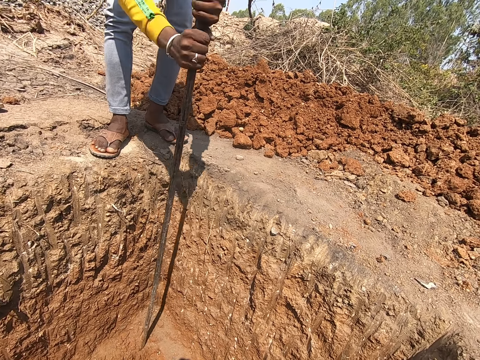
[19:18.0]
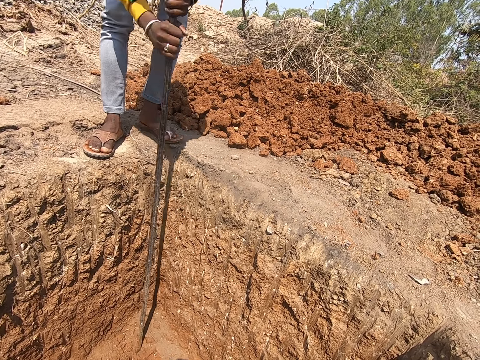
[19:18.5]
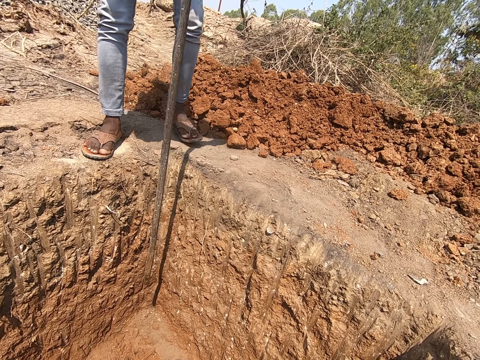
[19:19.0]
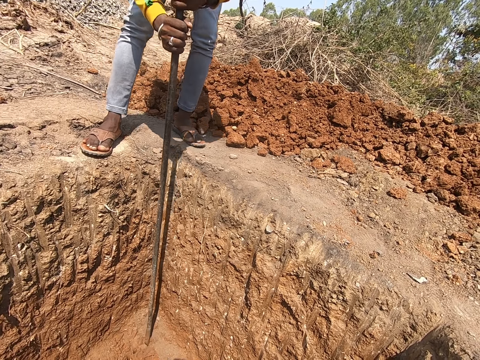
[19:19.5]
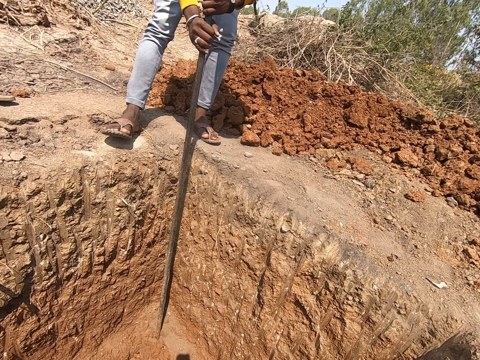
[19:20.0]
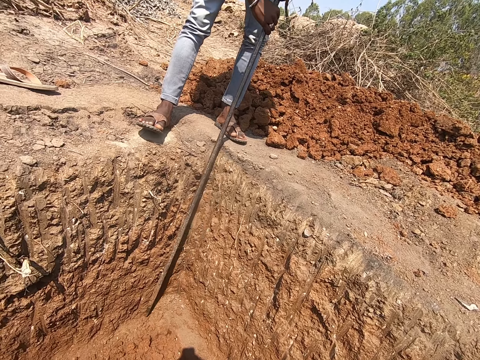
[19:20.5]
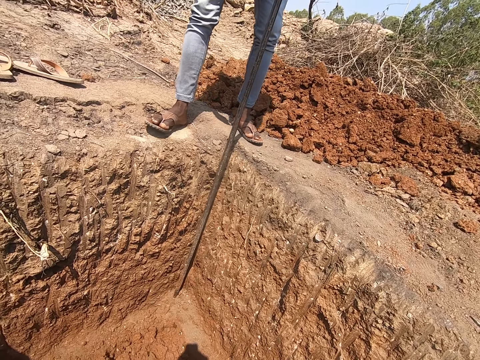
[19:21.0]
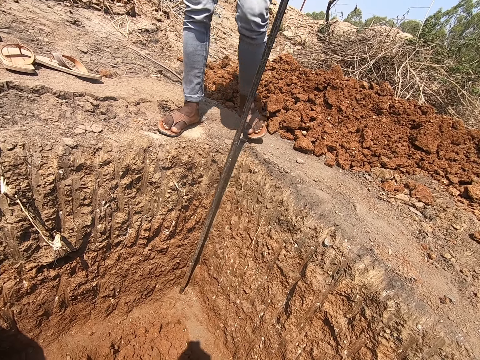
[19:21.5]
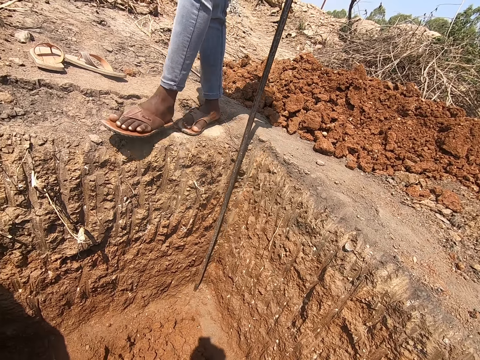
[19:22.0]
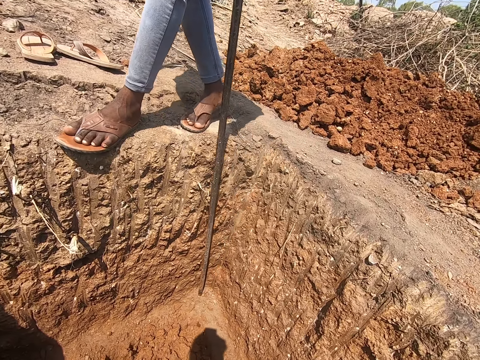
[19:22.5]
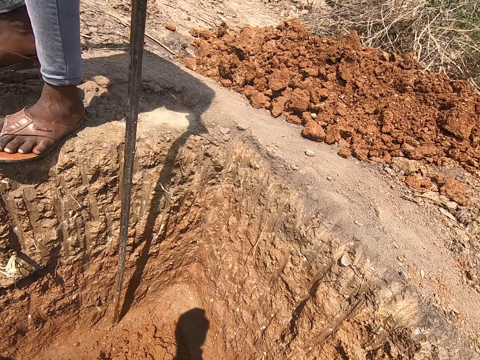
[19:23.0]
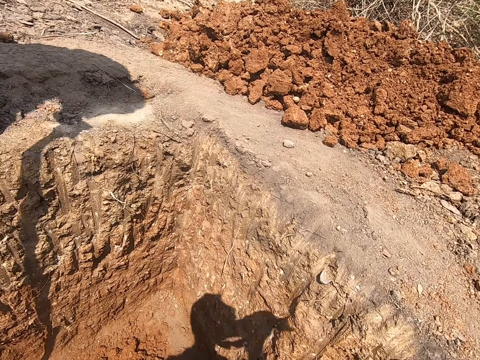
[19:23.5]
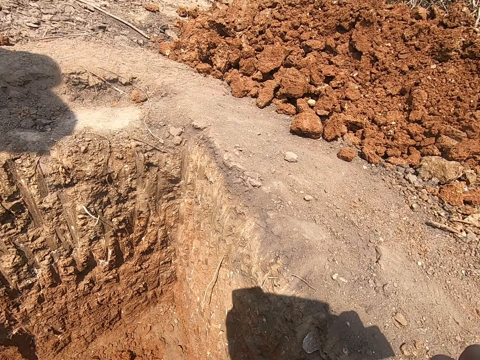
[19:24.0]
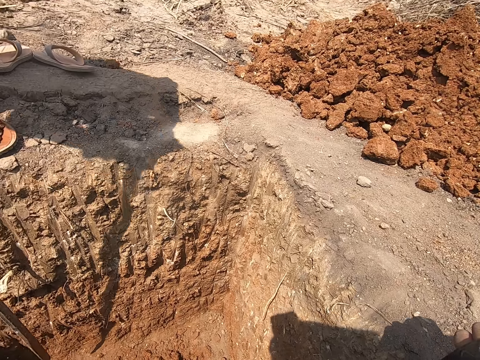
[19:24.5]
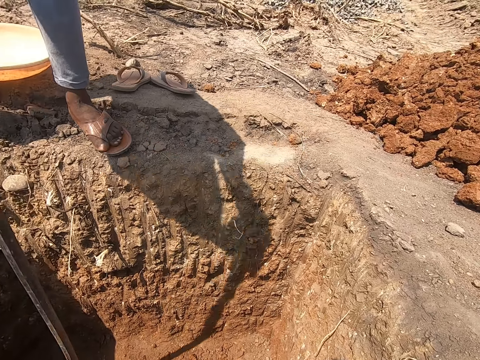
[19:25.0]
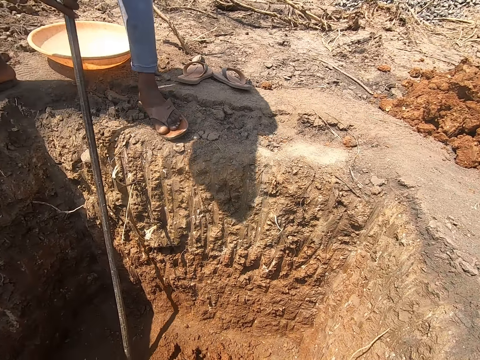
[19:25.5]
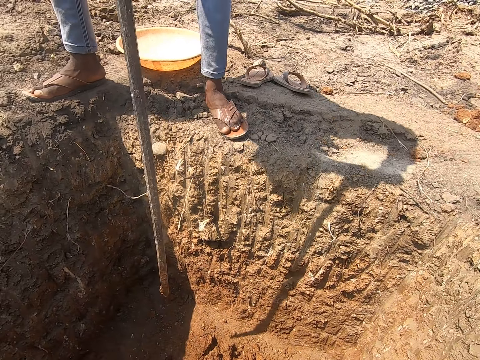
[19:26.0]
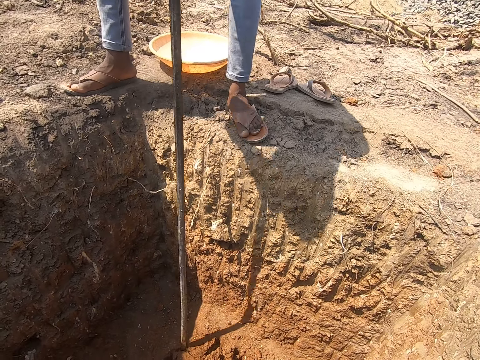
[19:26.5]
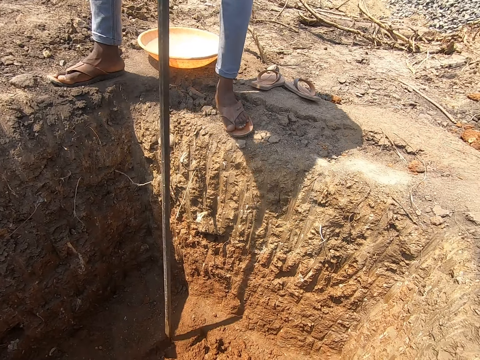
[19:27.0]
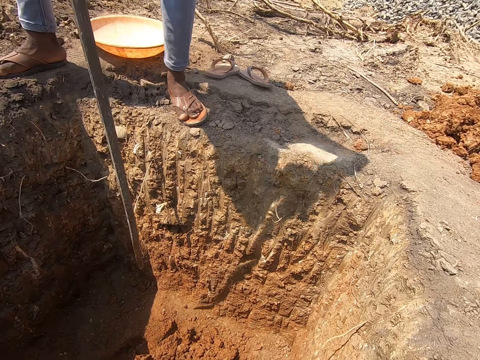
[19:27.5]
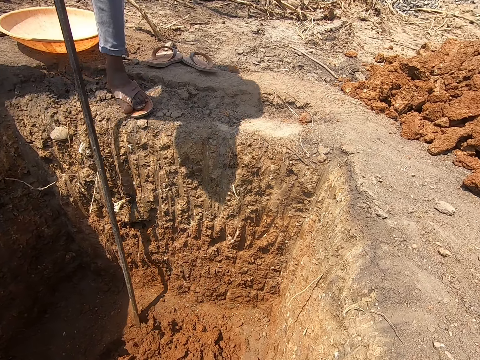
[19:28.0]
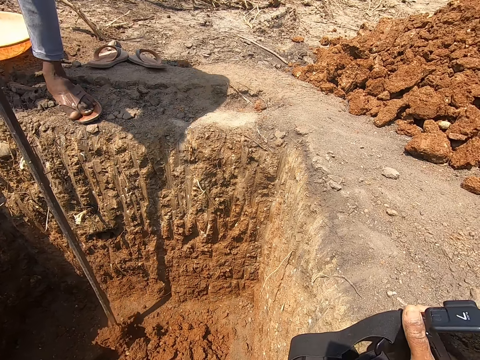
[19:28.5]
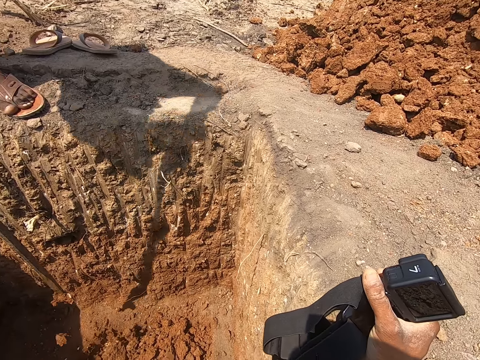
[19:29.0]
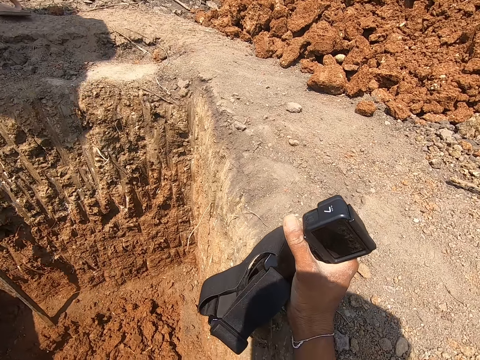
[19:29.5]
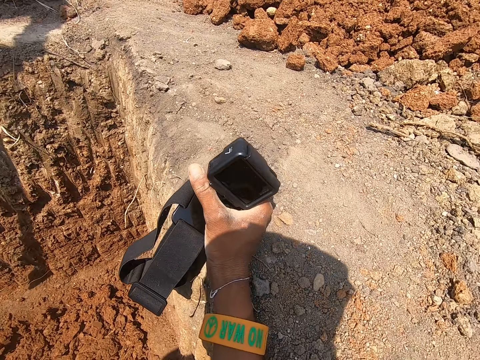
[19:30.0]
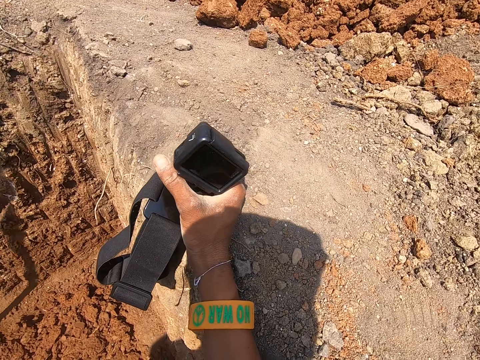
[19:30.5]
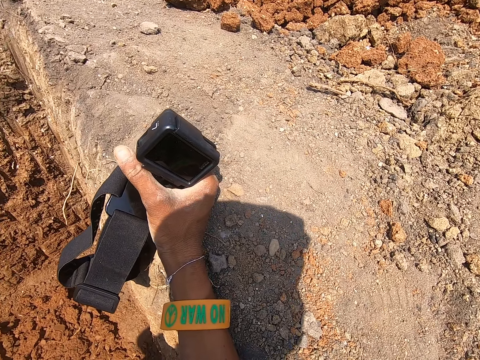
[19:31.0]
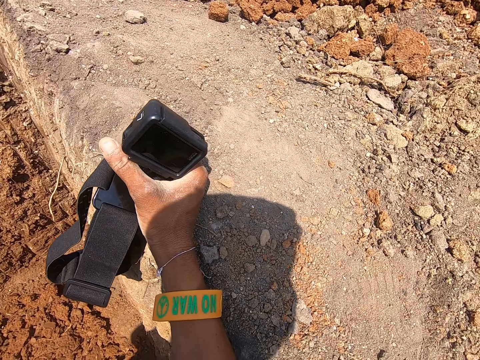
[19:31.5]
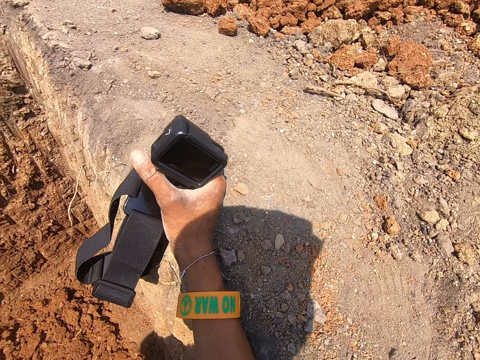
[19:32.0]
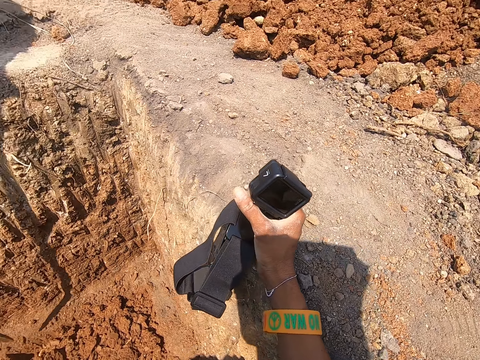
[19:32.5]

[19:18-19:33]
A person moves to the side and walks around. The camera wearer walks around. They turn around. The person digs a hole with a digging bar. The camera wearer holds a camera. They turn around.

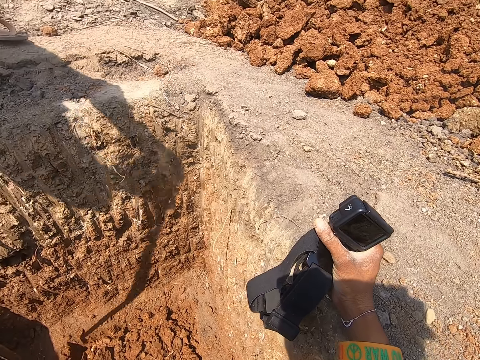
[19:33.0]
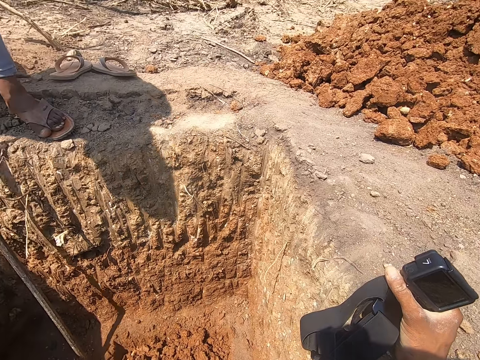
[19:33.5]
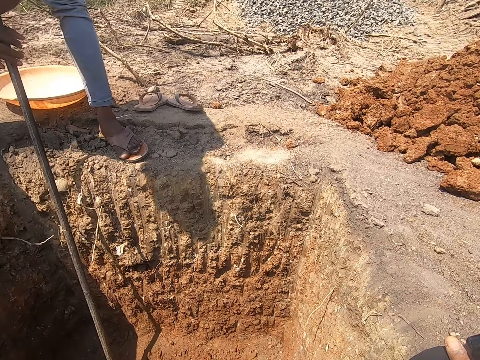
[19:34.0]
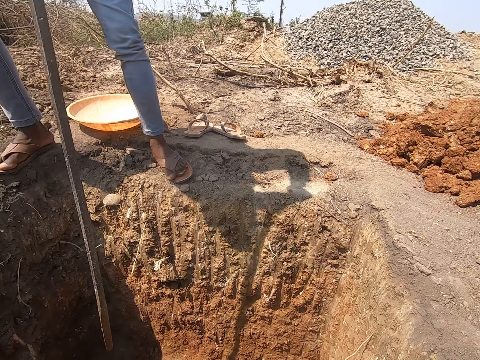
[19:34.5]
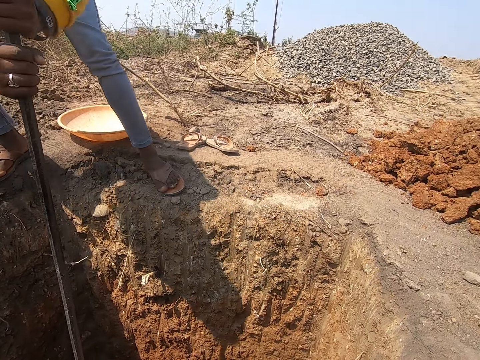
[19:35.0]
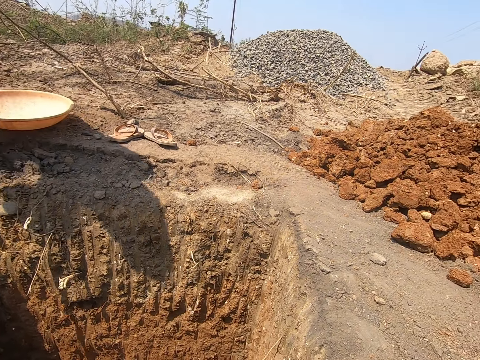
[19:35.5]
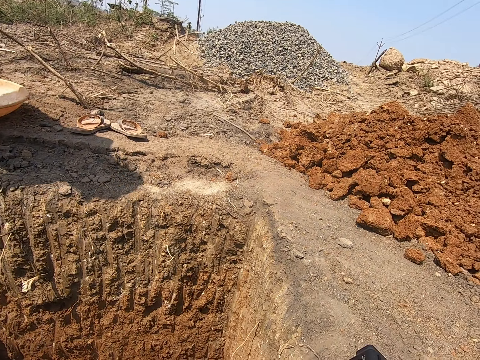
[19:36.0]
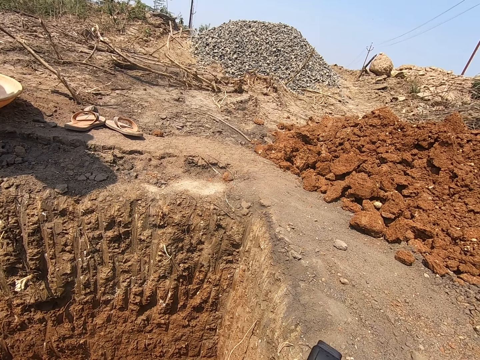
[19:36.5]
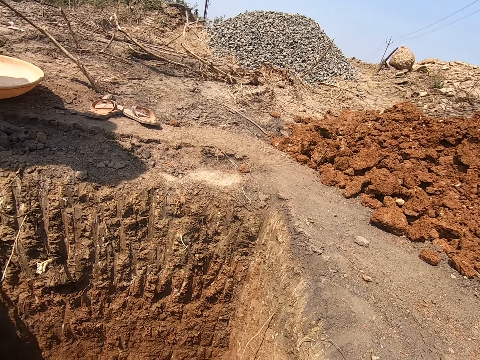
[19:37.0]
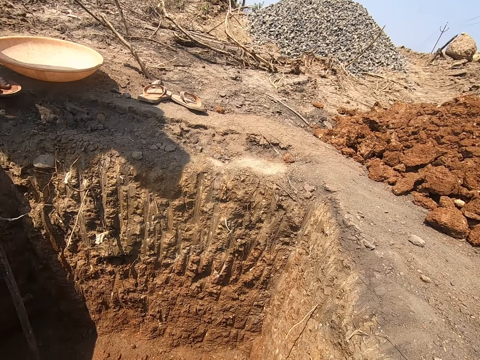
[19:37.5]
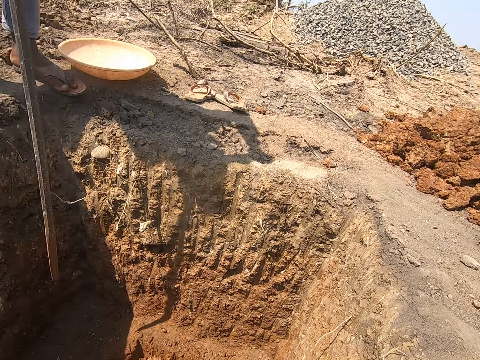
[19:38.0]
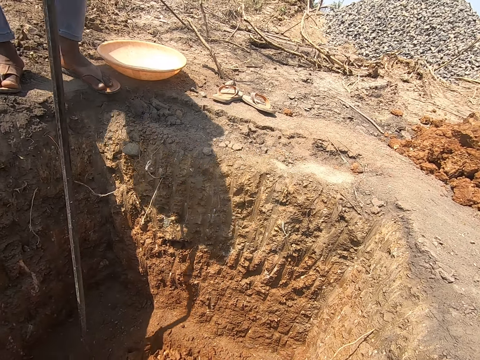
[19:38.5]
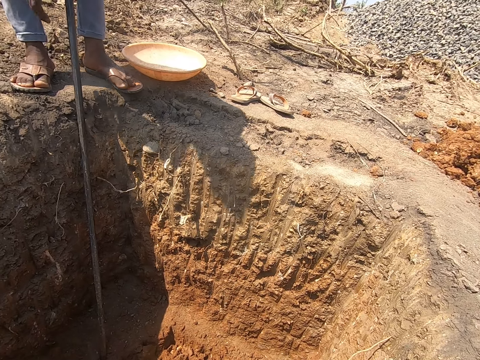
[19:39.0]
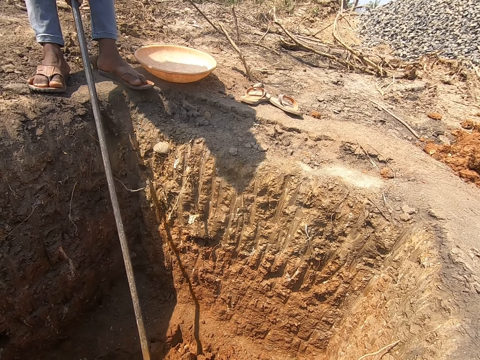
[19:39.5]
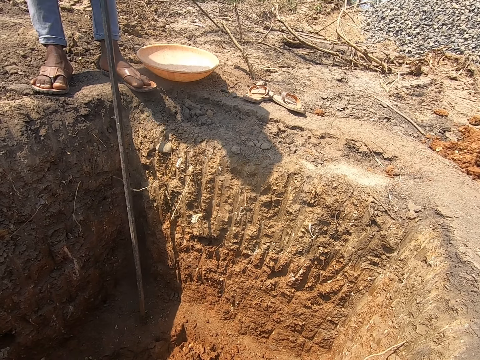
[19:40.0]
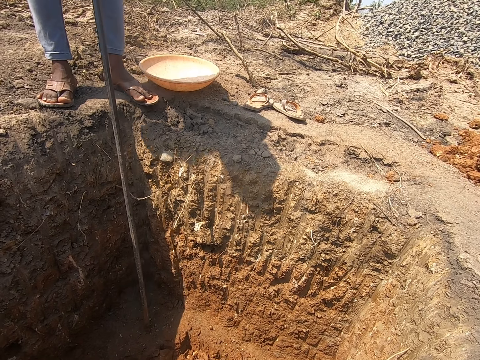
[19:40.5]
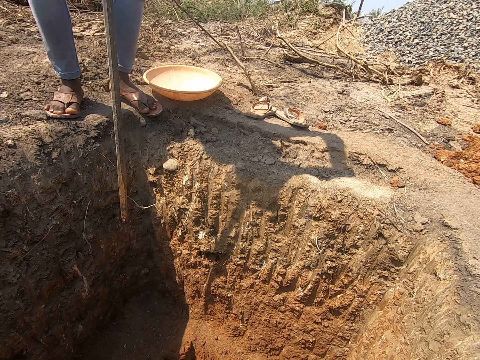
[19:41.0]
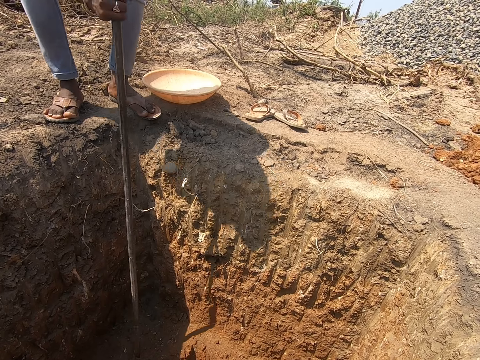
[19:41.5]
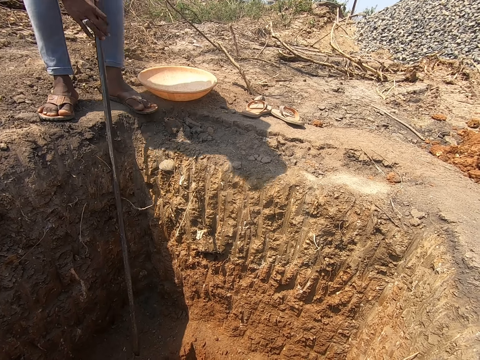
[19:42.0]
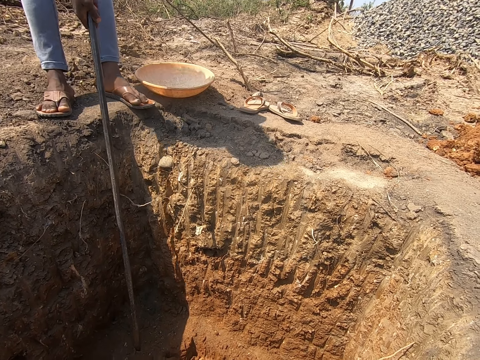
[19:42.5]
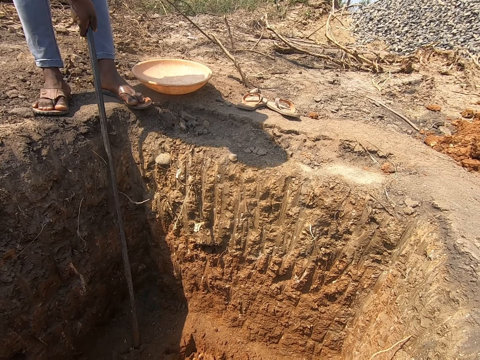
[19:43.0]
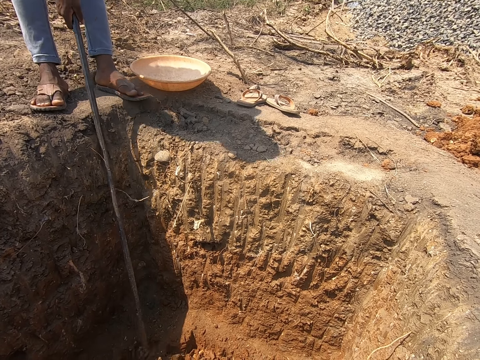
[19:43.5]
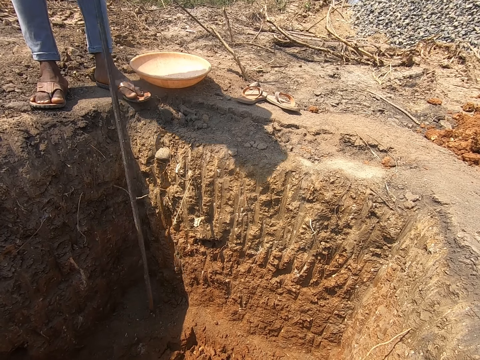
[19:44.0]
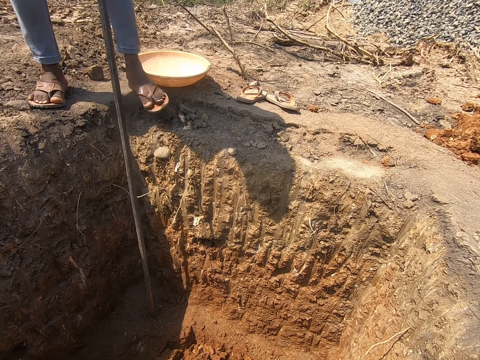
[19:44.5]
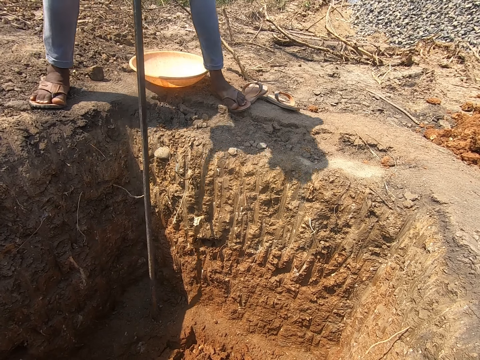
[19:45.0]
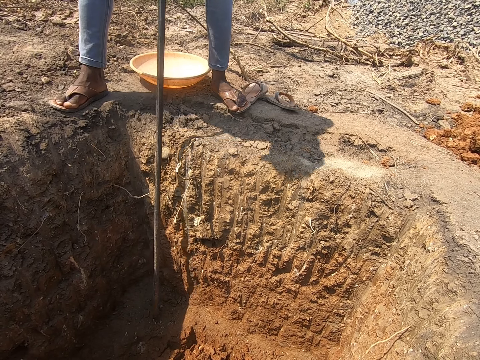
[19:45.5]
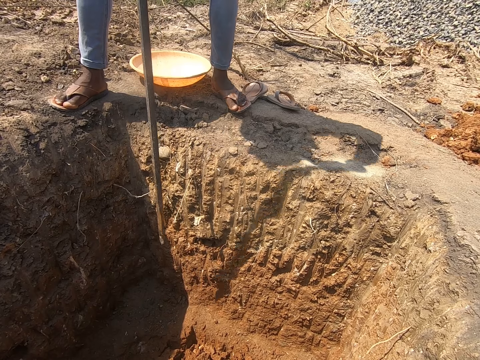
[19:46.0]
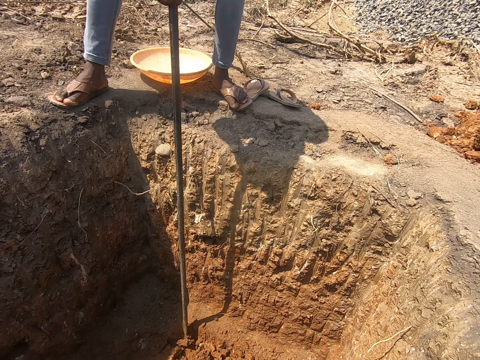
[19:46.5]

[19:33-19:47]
A person digs a hole with a digging bar. The camera wearer turns around. The person digs the hole with the digging bar and moves to the side.
